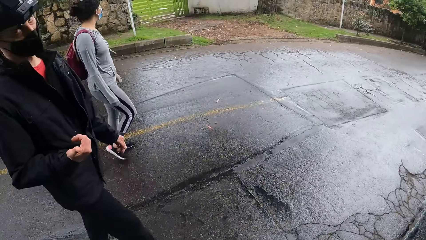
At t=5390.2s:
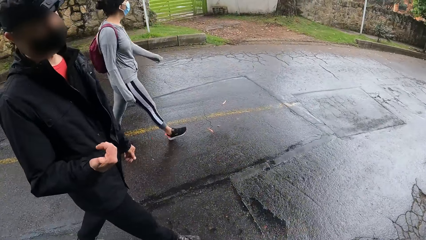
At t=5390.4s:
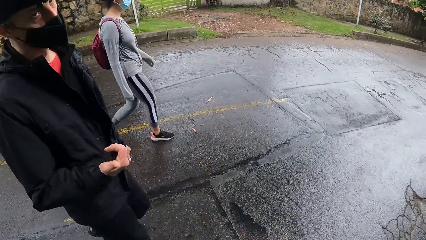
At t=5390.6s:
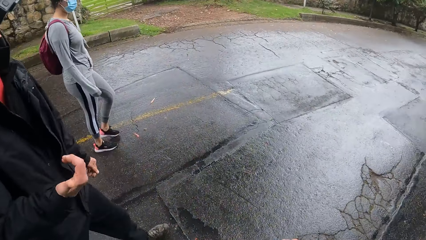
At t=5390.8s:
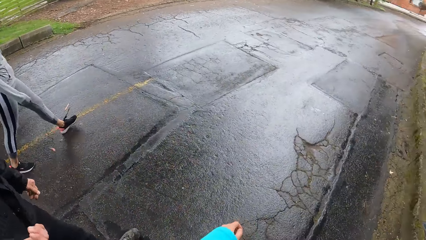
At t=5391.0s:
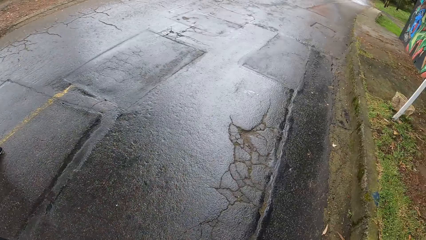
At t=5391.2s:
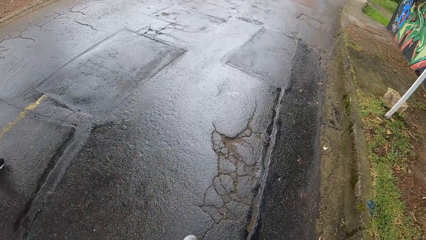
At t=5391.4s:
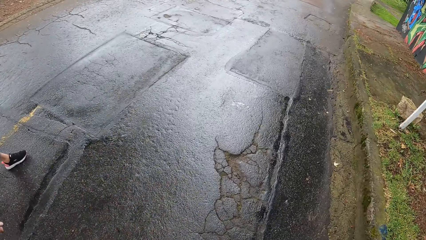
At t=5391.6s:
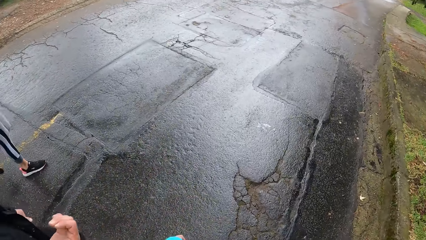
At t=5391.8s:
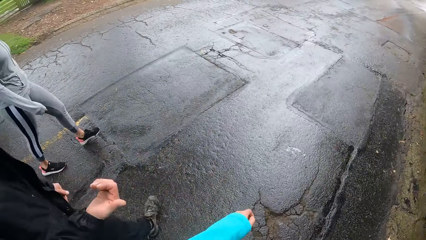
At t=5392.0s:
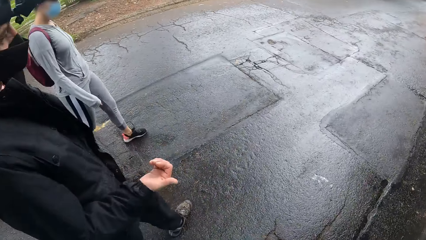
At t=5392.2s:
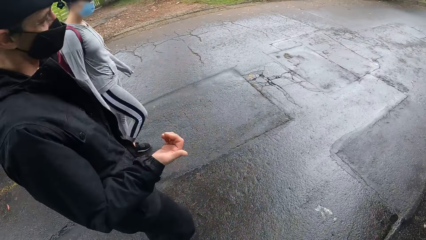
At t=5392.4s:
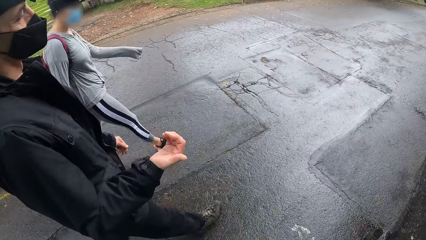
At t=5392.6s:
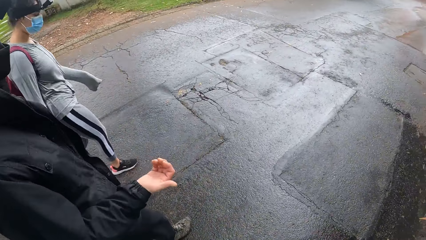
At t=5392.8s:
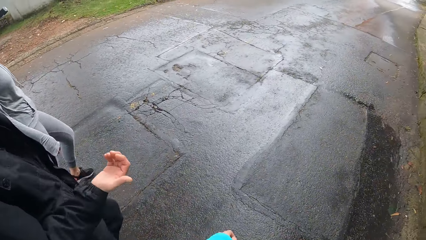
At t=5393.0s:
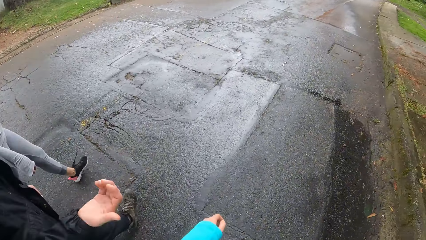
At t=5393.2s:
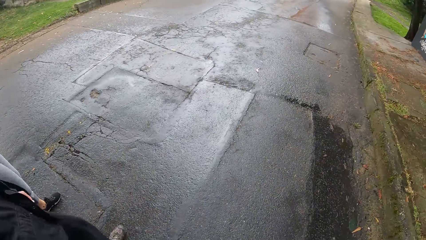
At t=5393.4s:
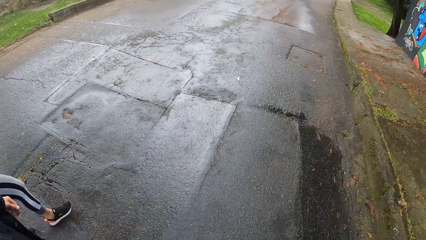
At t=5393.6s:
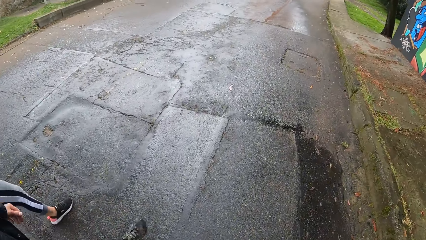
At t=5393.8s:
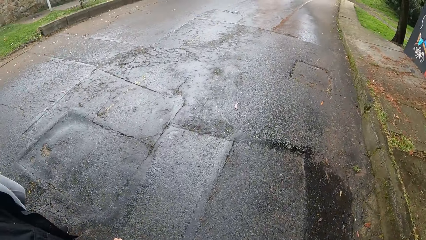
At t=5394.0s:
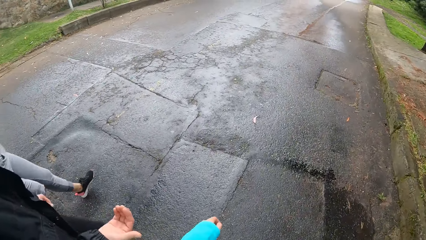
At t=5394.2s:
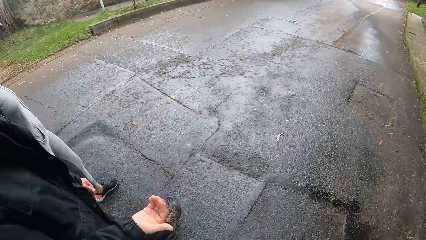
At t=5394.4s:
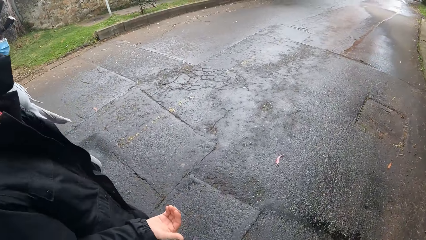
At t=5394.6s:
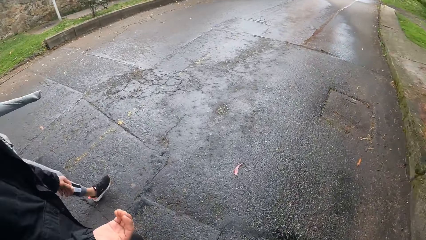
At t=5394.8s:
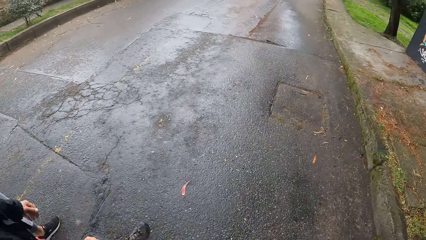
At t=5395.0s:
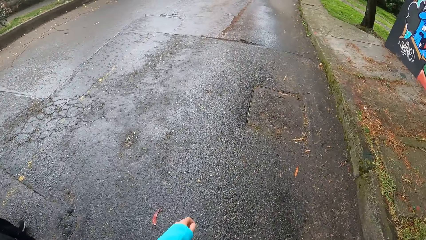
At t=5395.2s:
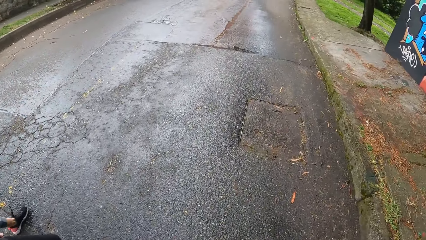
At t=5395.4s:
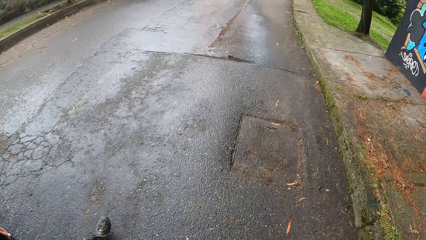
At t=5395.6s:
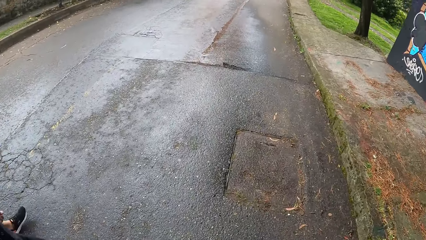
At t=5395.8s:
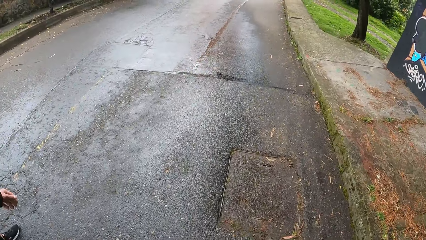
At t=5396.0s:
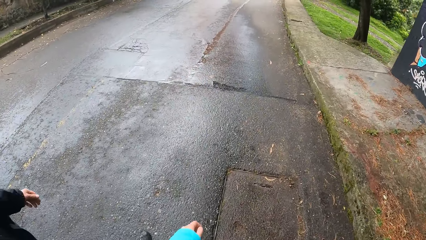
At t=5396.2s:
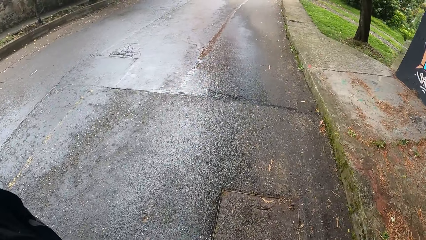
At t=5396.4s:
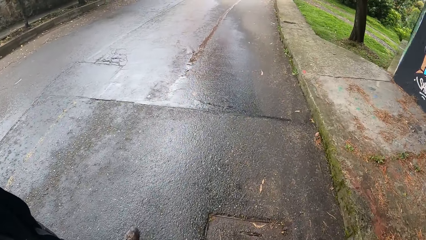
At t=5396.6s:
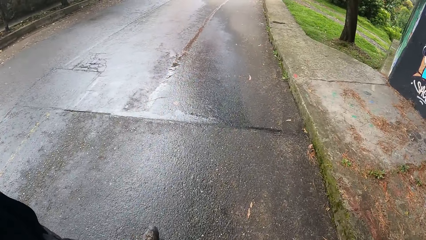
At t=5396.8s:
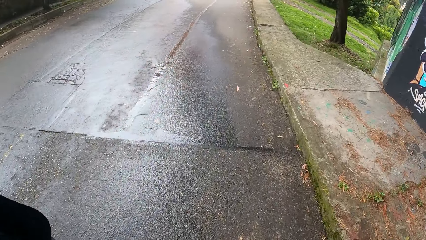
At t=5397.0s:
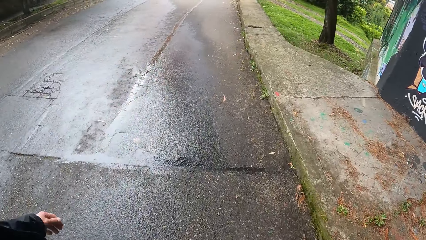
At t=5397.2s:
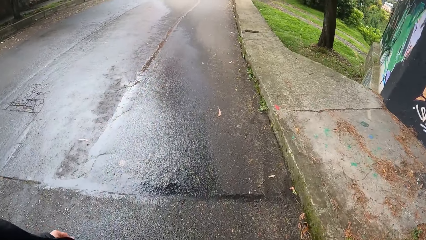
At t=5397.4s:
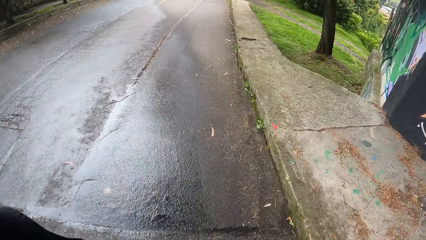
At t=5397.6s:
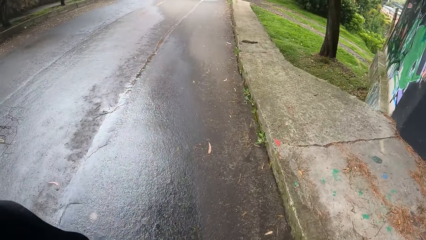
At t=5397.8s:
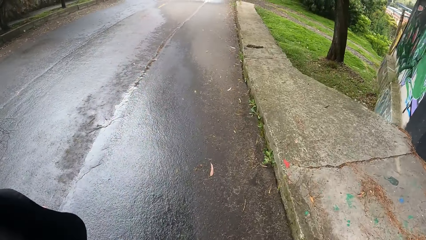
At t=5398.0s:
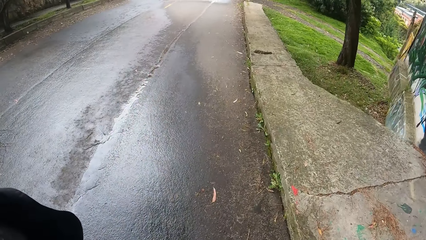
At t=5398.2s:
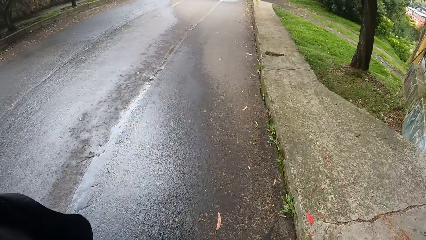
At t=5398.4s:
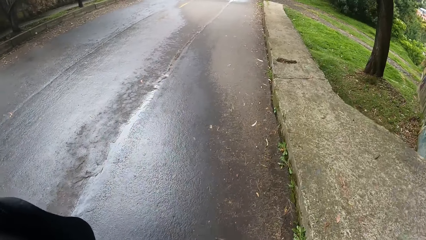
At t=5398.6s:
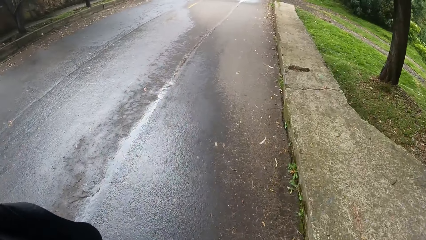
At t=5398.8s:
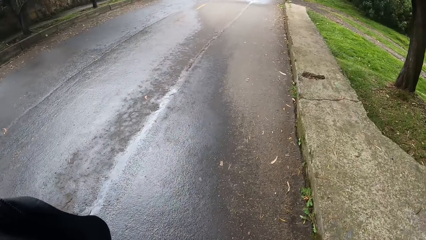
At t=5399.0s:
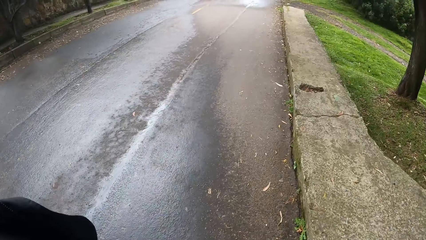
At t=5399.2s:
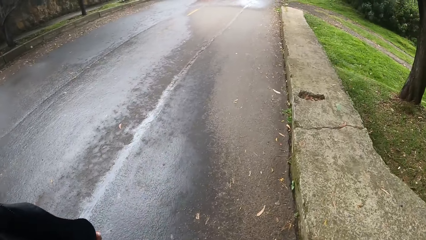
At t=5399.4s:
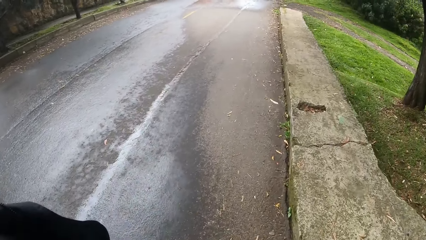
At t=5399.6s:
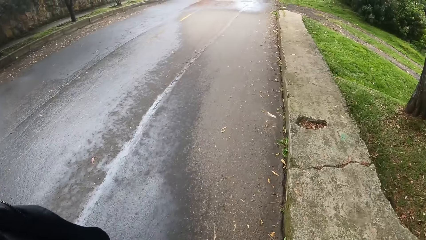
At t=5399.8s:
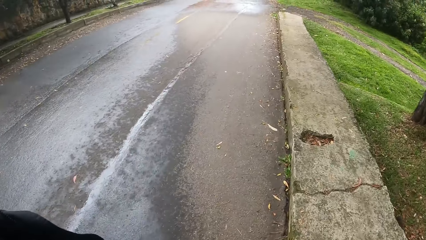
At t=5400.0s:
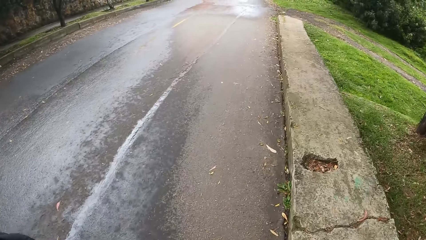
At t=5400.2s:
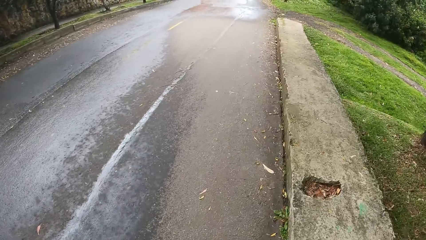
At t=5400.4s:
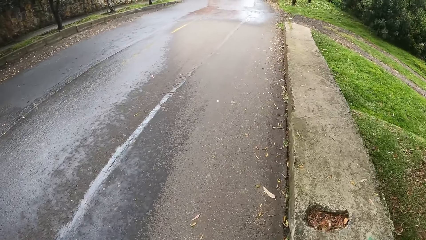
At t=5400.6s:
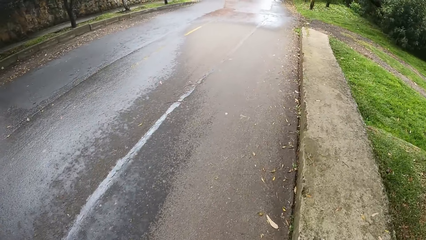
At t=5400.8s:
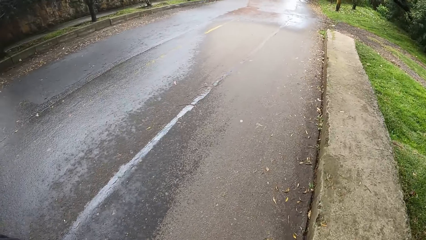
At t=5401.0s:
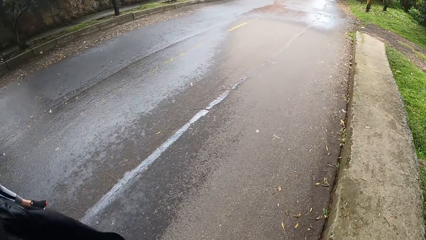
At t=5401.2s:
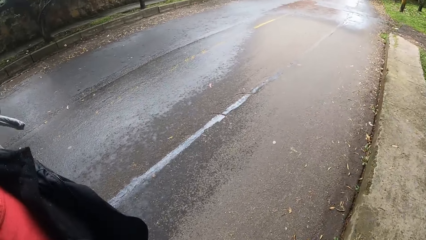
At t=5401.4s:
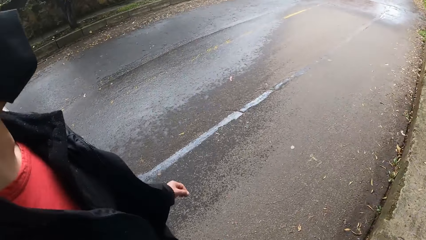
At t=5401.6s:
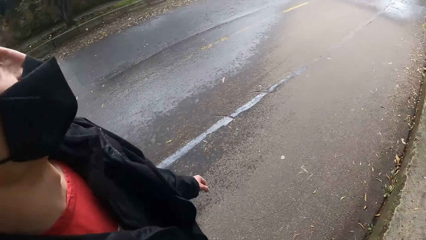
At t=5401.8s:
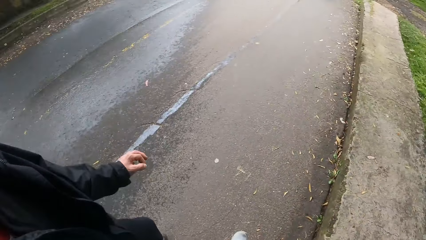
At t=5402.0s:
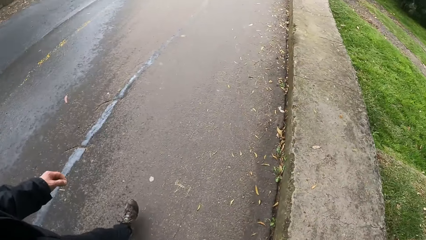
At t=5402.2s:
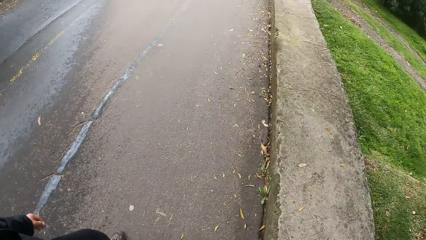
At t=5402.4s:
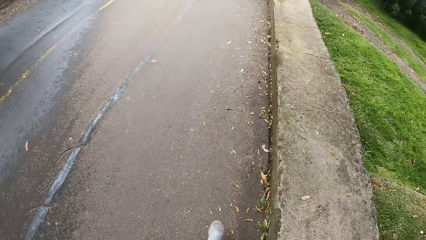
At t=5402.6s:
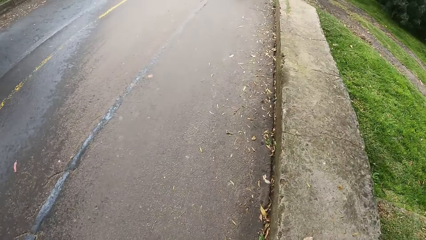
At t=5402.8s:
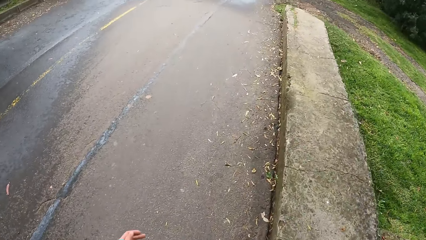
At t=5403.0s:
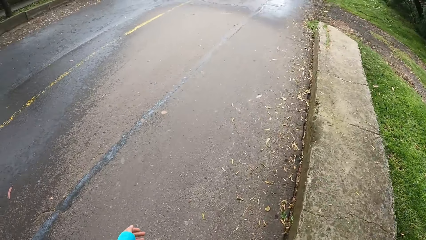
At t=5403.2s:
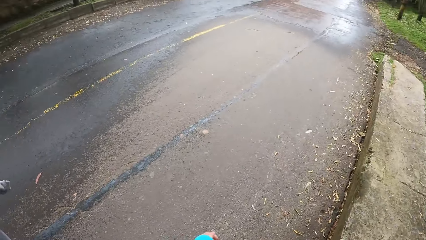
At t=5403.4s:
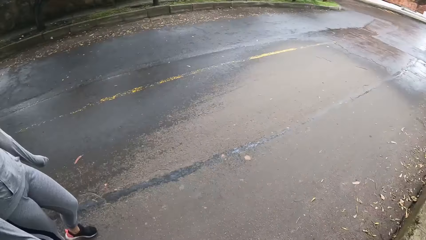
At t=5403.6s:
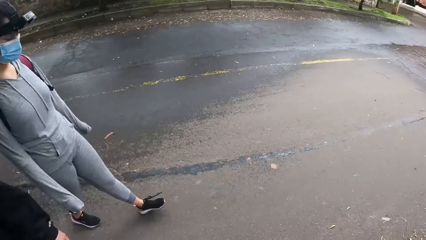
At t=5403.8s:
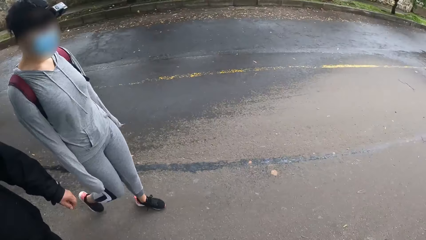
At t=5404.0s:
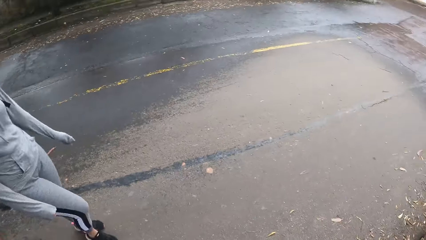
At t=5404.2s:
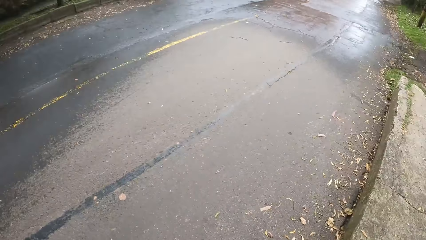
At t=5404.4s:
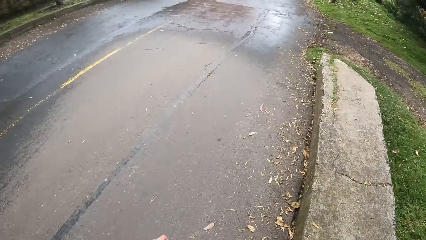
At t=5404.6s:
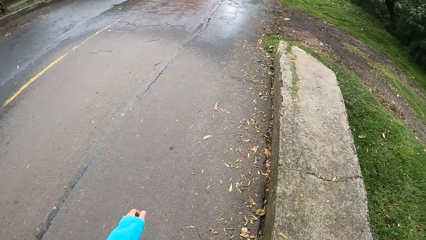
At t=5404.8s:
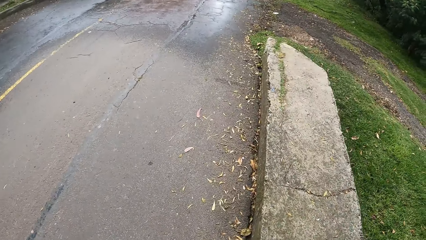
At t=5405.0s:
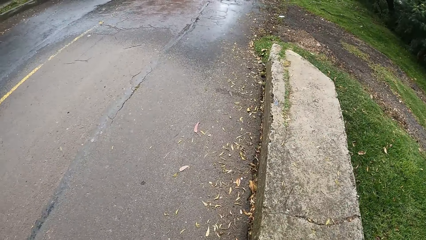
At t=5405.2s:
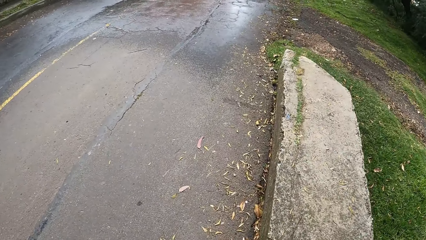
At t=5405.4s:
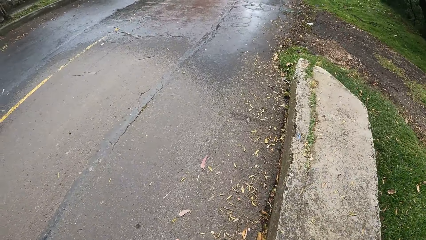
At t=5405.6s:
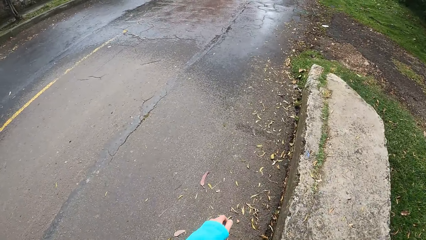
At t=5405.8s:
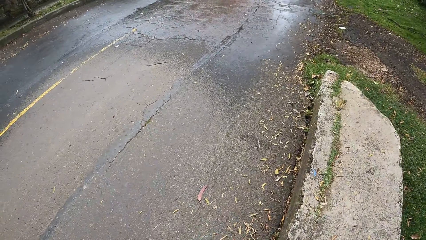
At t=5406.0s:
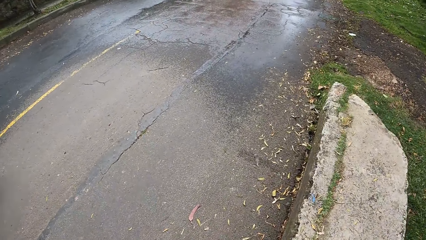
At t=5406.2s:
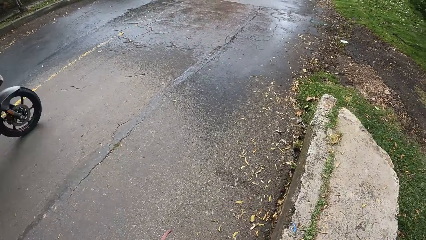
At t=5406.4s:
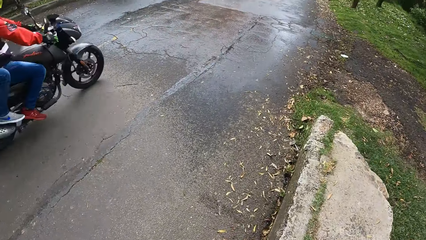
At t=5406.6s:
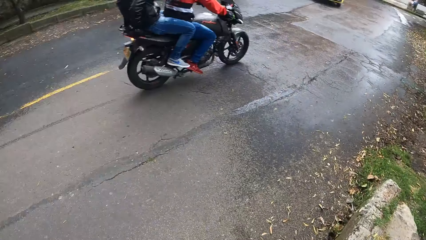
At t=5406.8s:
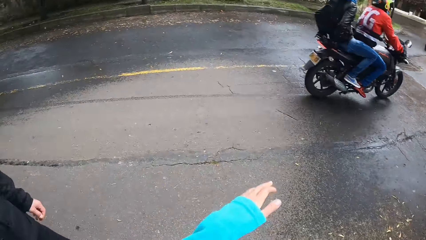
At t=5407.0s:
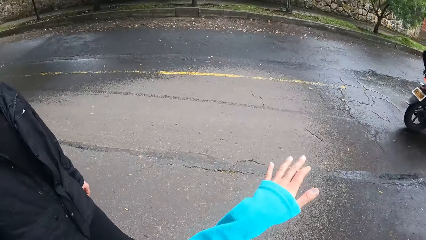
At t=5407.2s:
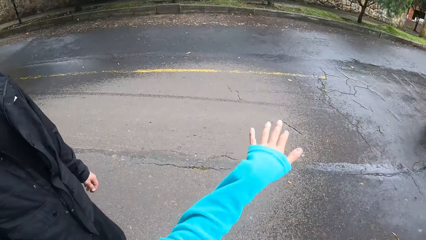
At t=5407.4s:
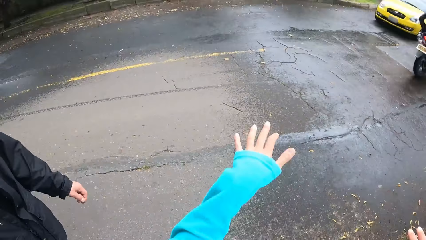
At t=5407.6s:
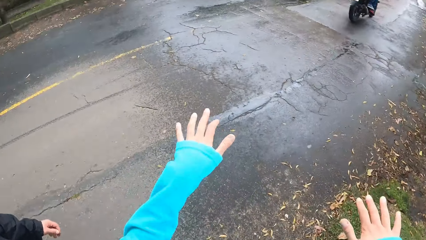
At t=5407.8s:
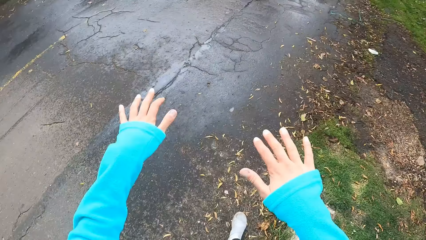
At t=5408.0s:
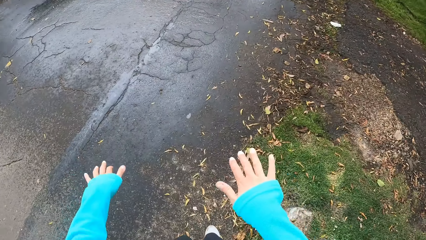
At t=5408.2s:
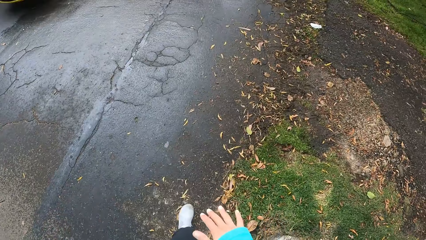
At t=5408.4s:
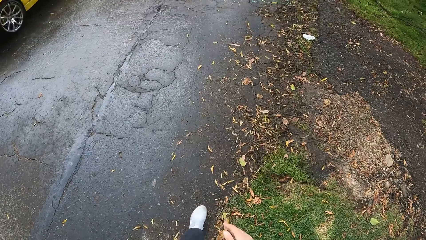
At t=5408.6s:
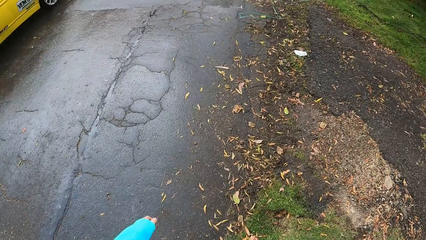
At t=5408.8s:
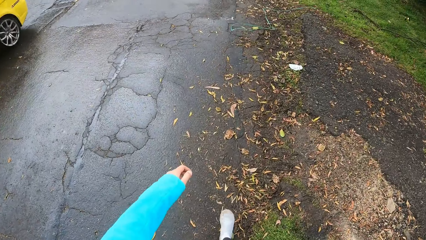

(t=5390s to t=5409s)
A man points his right hand at the camera wearer. The camera wearer looks at both a man and a woman. He looks down. He looks at both the man and the woman. He looks down. He looks at the man. He looks down. He looks at the woman. He looks down. A motorcycle rides past the camera wearer. The camera wearer gestures with his left hand. He looks on the left. He gestures with both hands. A yellow car drives past the camera wearer.
